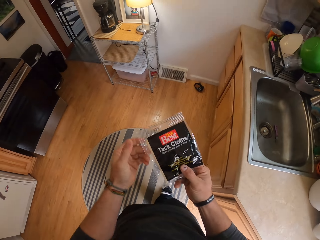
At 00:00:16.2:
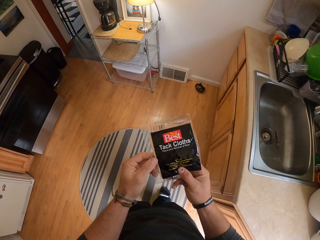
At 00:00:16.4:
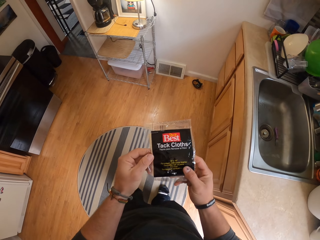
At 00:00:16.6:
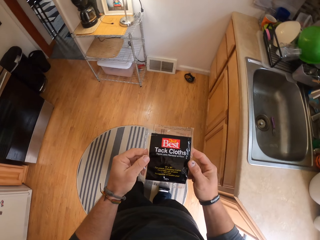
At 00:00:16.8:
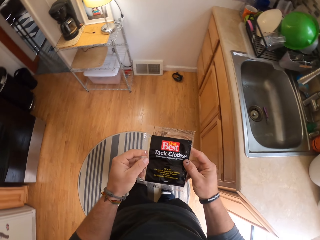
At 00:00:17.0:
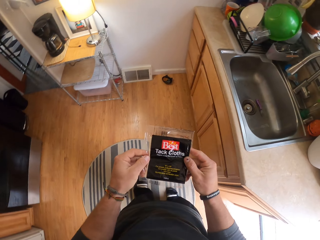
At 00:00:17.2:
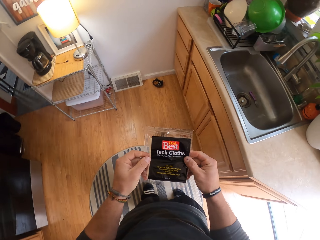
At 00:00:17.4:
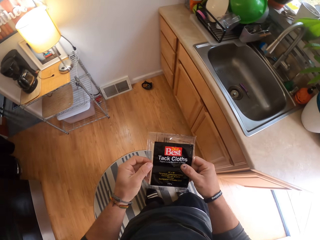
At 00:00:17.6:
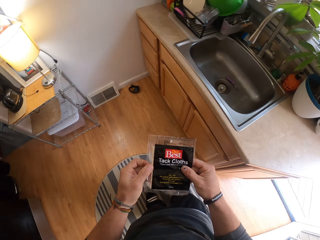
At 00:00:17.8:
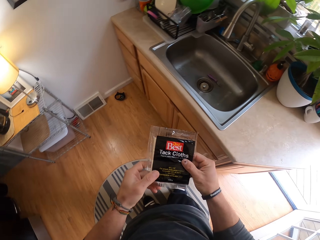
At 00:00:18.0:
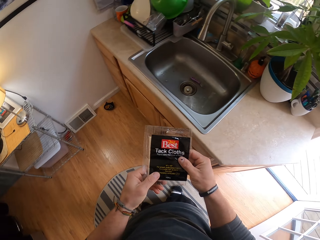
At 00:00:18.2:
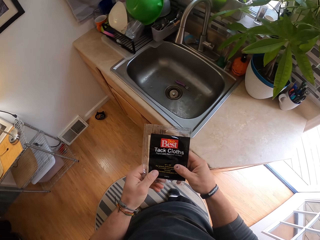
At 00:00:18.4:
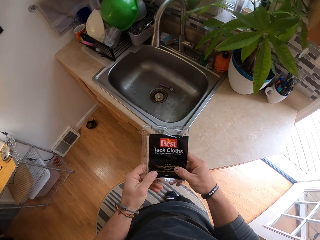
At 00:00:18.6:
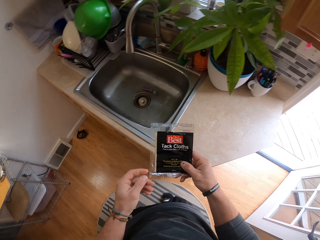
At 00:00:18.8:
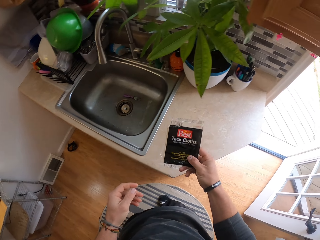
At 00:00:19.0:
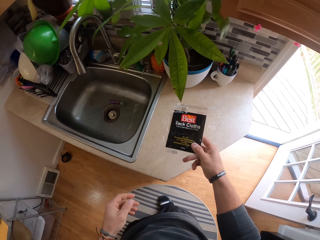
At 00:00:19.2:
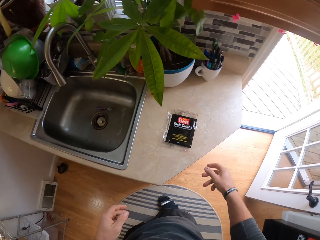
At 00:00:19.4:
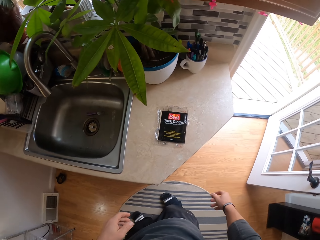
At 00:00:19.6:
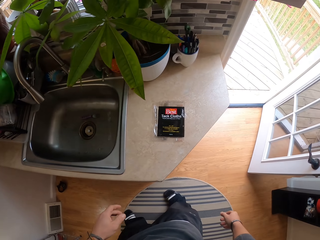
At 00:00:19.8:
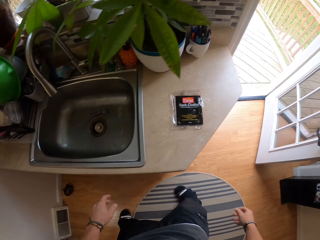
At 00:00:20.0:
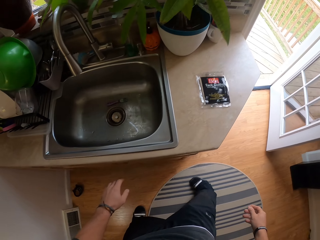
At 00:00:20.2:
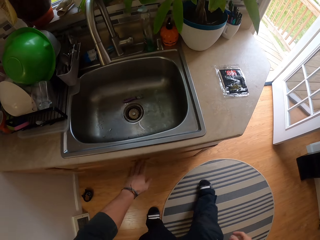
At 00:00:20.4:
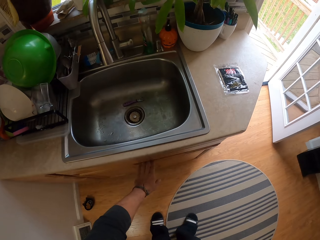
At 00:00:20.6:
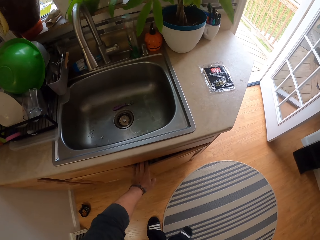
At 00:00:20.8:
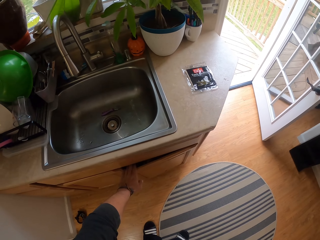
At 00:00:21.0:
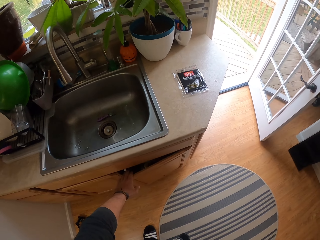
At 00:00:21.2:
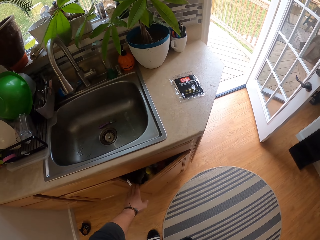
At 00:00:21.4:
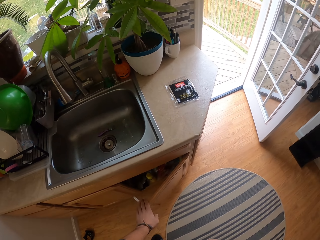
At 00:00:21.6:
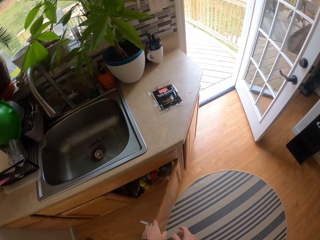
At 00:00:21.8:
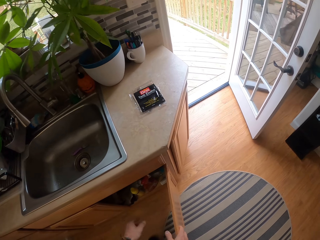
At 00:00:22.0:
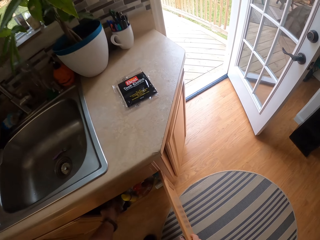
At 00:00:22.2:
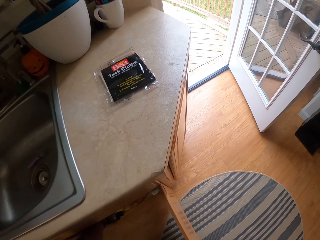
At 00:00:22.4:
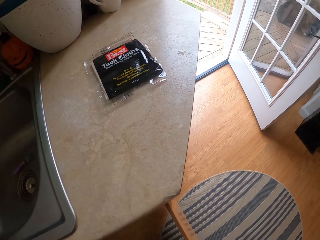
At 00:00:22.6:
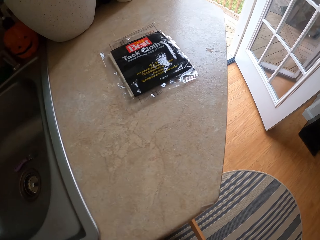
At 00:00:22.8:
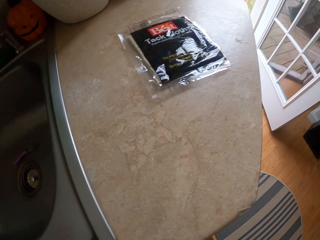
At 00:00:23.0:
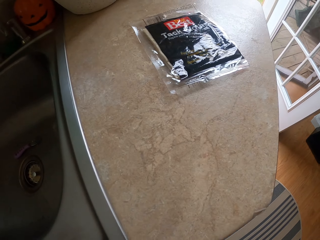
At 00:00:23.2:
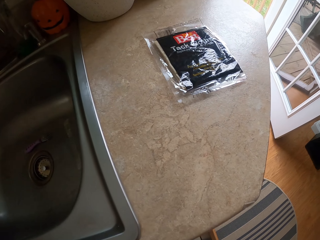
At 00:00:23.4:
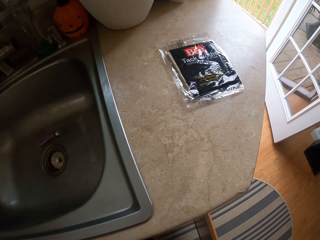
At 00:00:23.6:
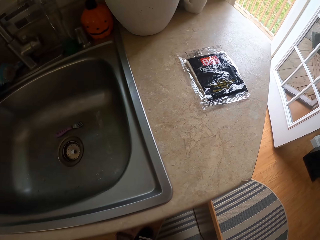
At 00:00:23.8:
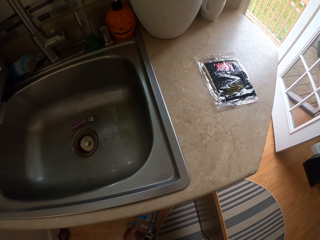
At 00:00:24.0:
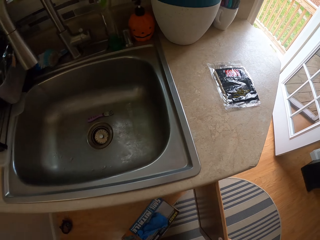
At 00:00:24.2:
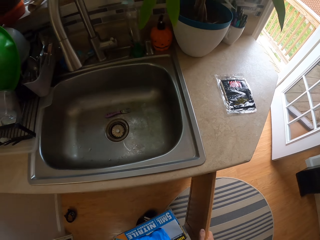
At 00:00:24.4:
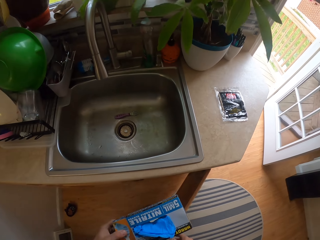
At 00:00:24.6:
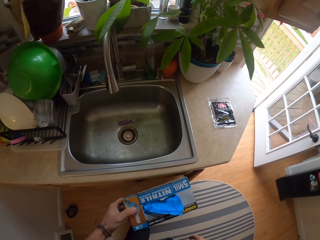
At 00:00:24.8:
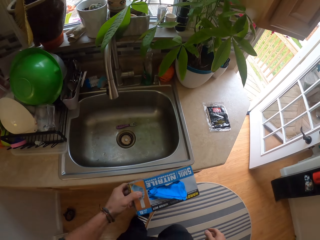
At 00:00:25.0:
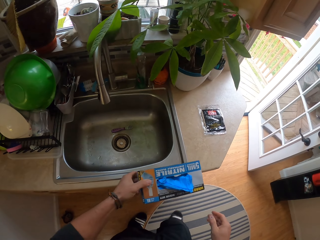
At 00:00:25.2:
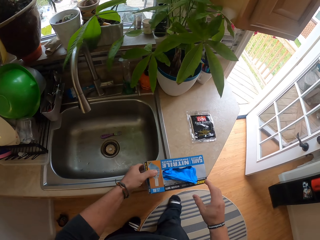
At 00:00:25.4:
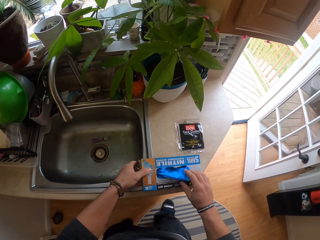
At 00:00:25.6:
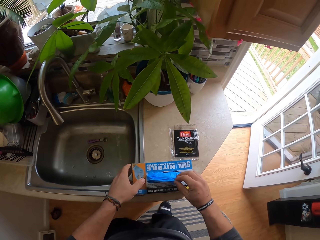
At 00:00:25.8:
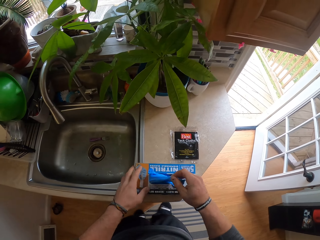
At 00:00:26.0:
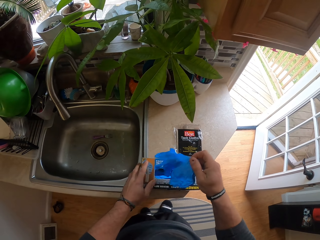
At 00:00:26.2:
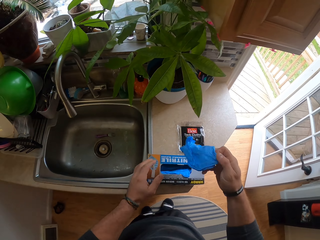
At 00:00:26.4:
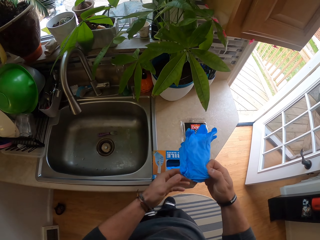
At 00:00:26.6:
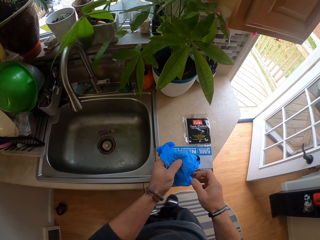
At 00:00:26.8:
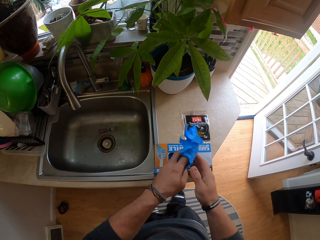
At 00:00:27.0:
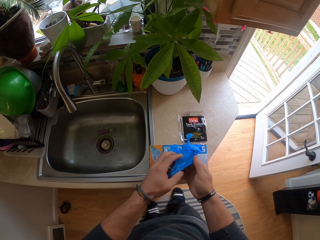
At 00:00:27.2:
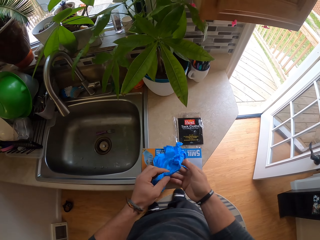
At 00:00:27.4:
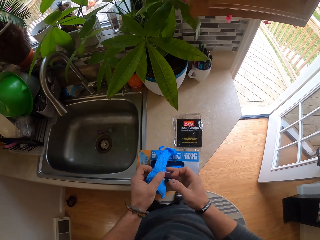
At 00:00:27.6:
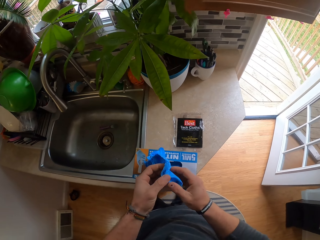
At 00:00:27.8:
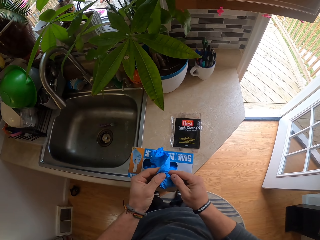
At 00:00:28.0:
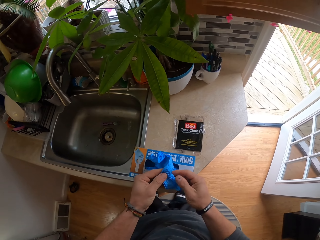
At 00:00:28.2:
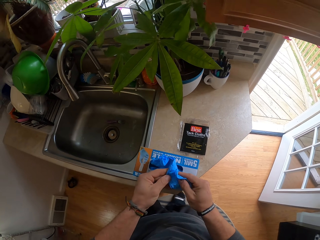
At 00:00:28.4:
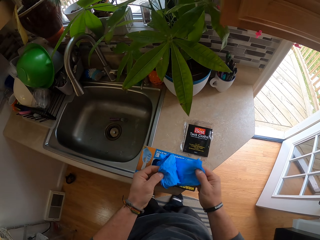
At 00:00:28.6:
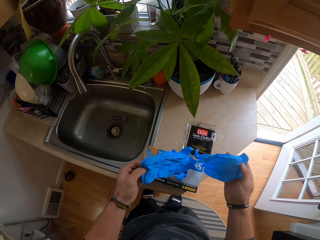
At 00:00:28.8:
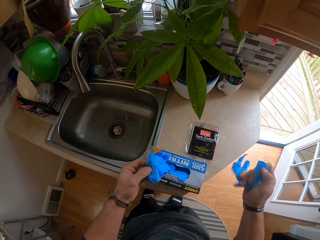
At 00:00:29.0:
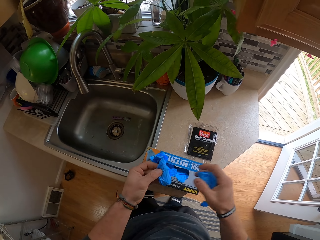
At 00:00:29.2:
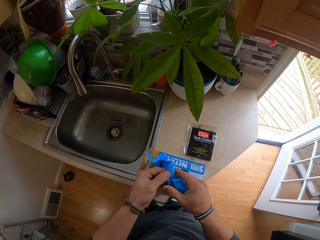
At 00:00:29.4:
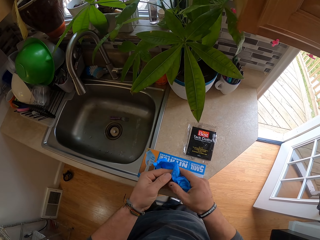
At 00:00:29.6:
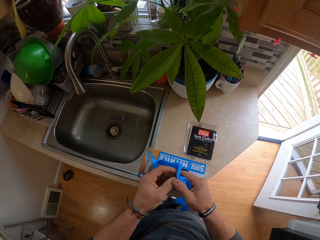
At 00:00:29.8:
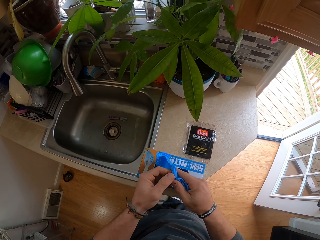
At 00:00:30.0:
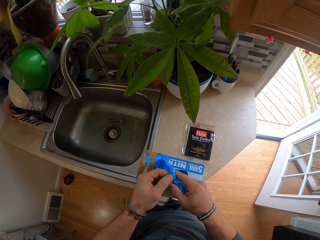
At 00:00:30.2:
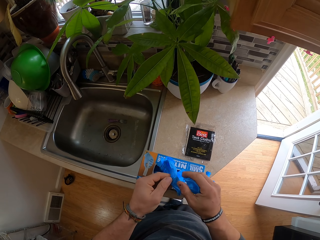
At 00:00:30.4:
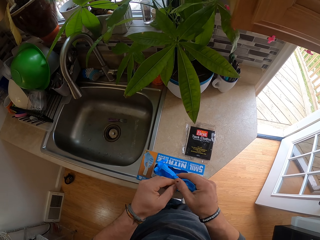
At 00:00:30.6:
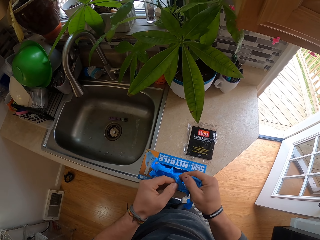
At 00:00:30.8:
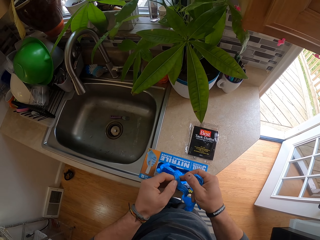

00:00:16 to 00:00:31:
The camera wearer looks at the sachet of the tack cloths. He drops the nylon on the slab with his right hand. He opens a door of a cupboard with his left hand. He holds the door of the cupboard with his right hand. He removes a pack of gloves from the cupboard with his left hand. He closes the door of the cupboard with his right hand. He drops the pack of gloves on the slab with his left hand. He removes gloves from the pack of gloves on the slab with his right hand. He holds the gloves with his left hand. He holds the gloves with both hands. He separates the gloves.

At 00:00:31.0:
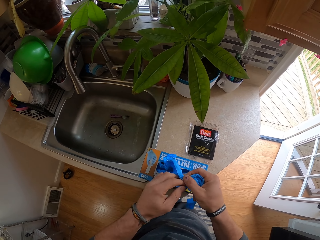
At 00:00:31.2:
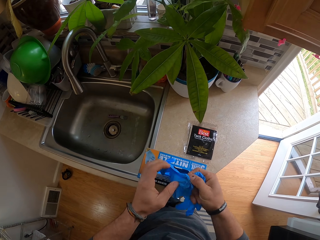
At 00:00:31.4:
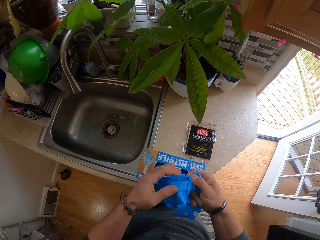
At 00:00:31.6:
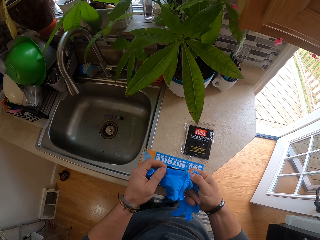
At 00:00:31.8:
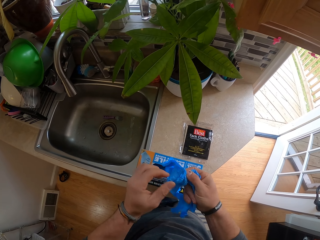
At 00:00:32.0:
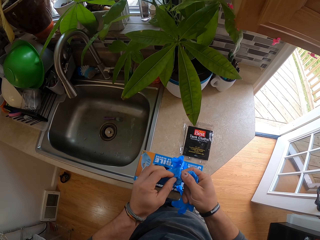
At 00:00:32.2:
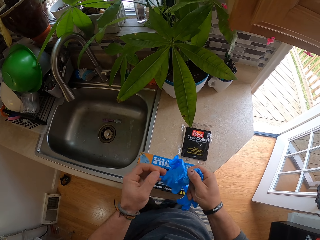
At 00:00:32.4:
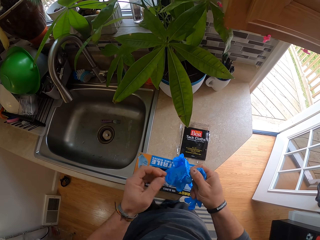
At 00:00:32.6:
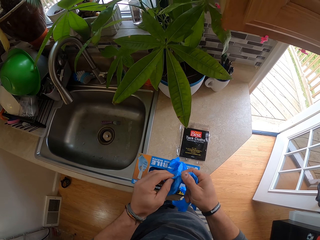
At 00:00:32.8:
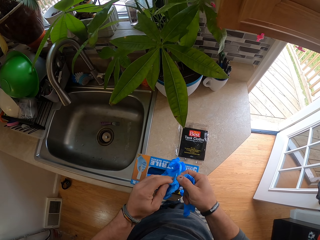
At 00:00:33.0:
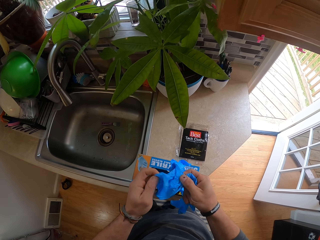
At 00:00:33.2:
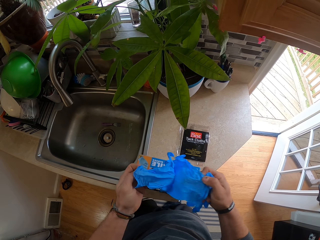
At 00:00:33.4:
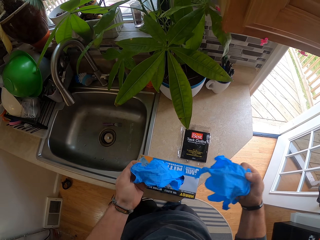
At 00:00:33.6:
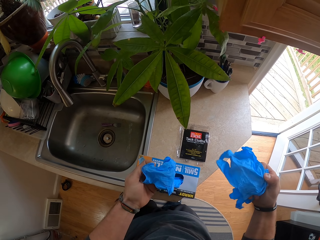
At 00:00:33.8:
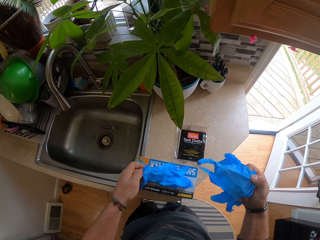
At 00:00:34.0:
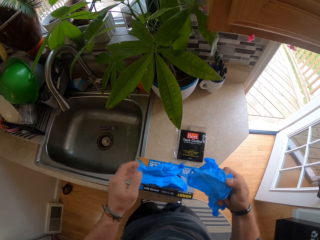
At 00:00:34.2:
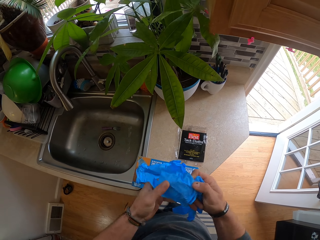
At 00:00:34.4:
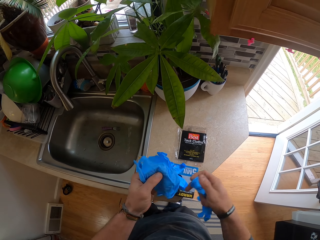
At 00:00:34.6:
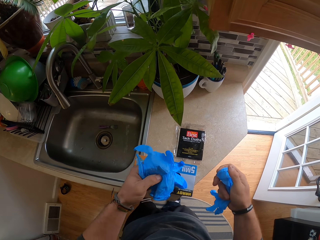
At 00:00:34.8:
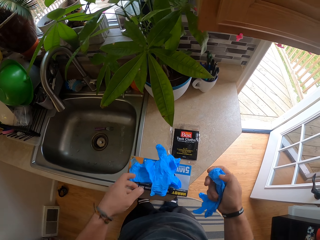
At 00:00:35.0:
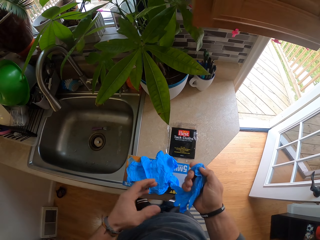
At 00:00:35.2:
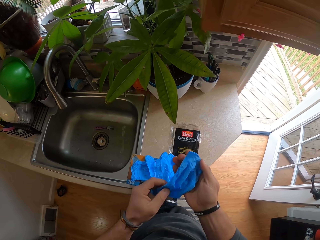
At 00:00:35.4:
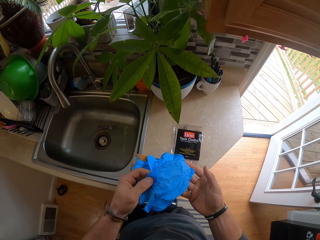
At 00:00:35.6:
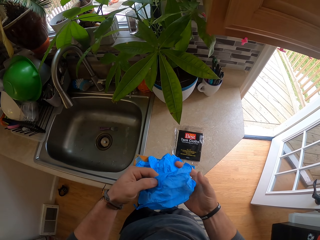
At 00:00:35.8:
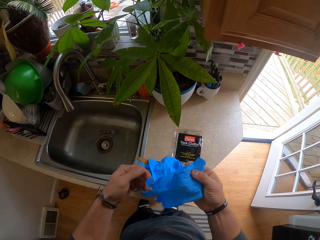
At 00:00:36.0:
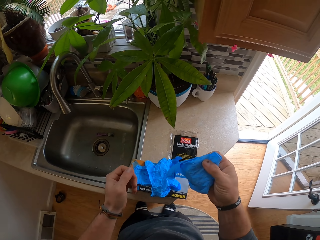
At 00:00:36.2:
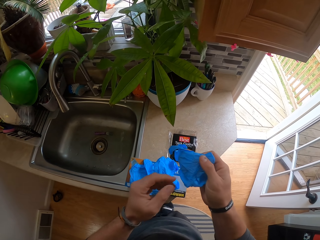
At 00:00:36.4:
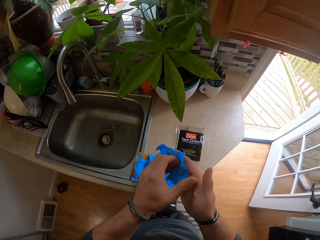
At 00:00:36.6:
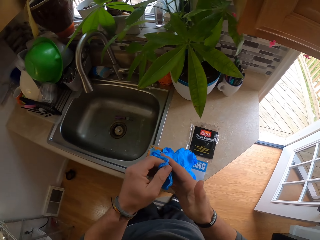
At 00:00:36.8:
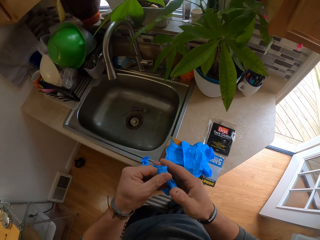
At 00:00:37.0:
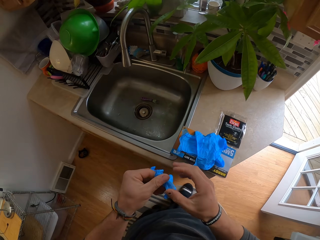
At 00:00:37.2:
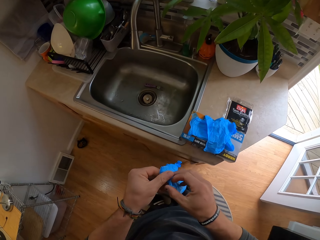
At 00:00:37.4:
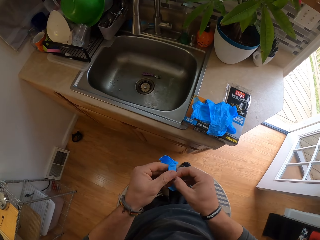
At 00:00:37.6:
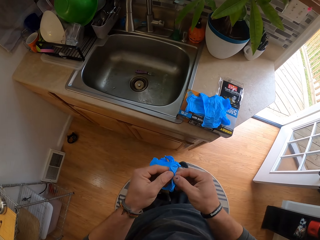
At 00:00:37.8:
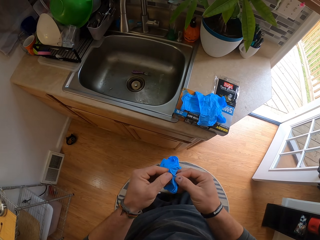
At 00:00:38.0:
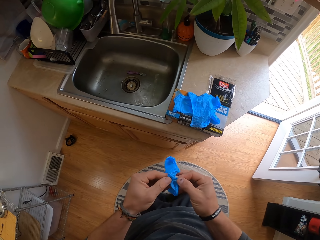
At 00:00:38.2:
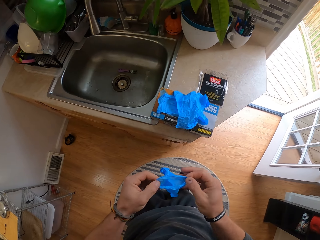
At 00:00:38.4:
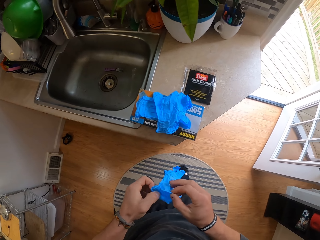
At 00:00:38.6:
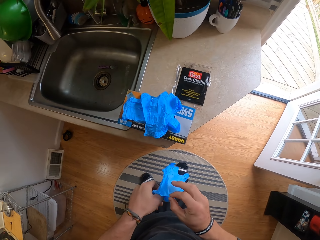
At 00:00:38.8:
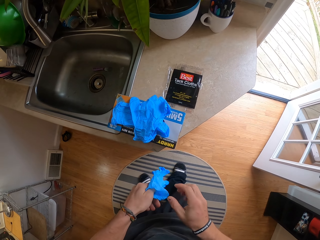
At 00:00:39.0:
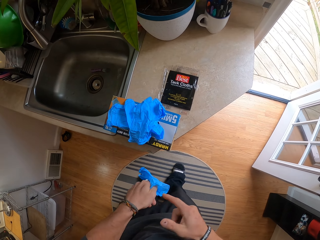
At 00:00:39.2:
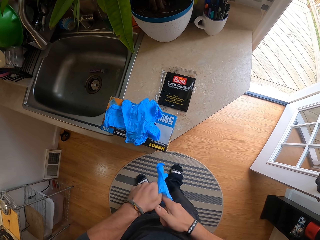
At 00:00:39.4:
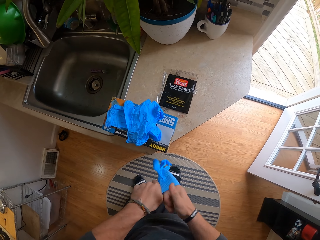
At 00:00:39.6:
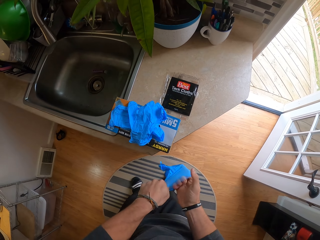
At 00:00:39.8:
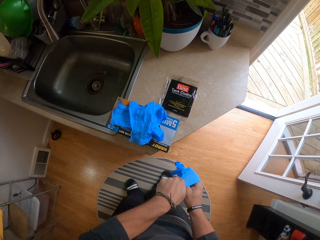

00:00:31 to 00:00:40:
The camera wearer drops the glove on the pack of gloves on the slab with his left hand. He holds the gloves with his right hand. He holds the gloves with his left hand. He drops the glove on the pack of gloves on the slab with his left hand. He holds the glove with both hands. He holds the glove with his right hand. He holds the glove with both hands. He wears the glove in his left hand on his right hand.
